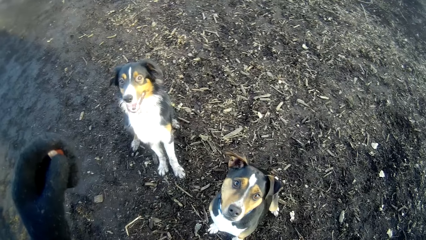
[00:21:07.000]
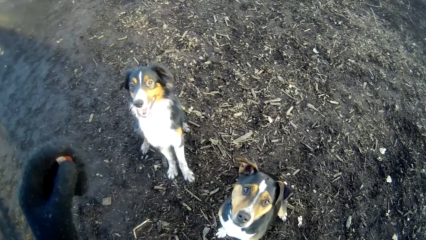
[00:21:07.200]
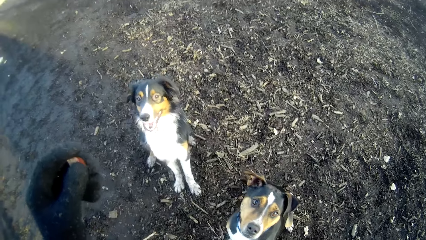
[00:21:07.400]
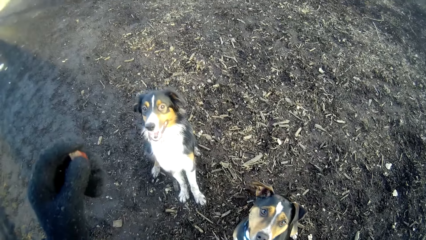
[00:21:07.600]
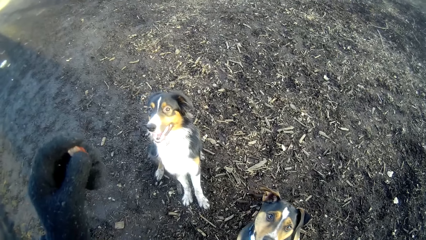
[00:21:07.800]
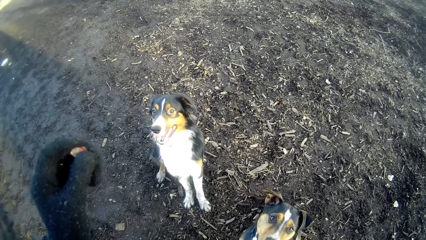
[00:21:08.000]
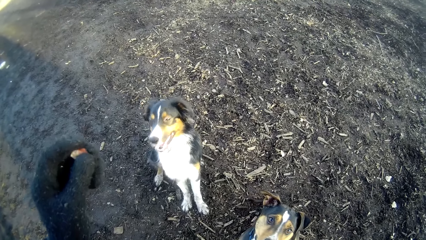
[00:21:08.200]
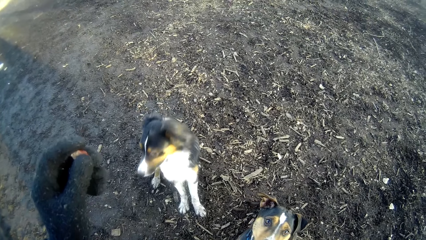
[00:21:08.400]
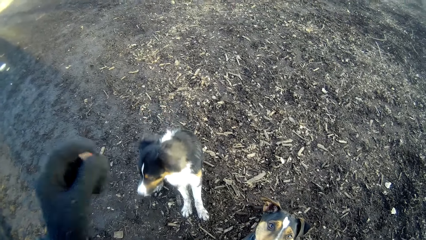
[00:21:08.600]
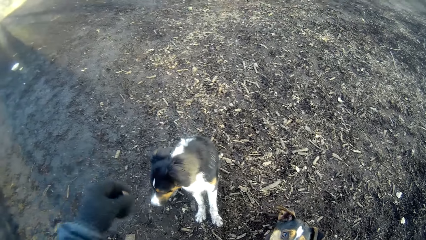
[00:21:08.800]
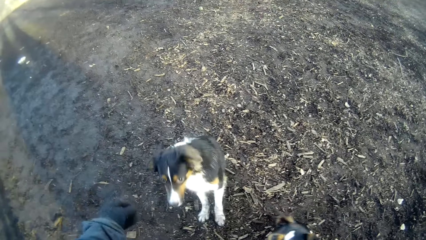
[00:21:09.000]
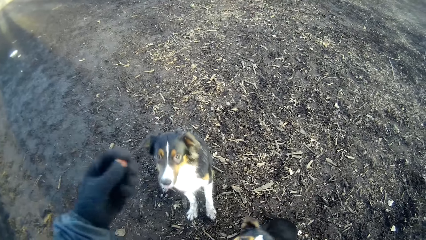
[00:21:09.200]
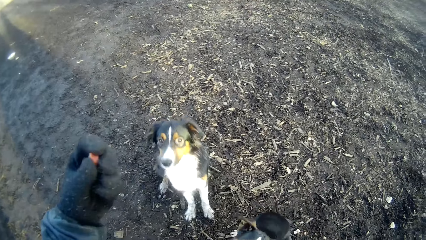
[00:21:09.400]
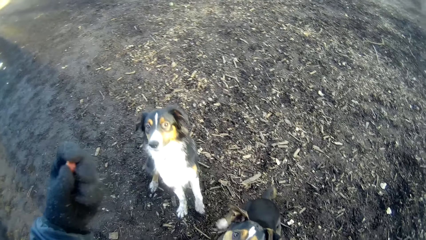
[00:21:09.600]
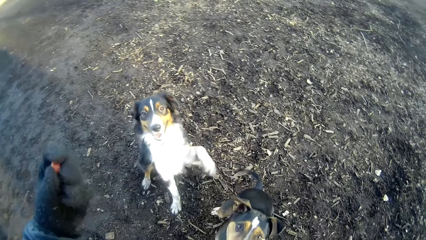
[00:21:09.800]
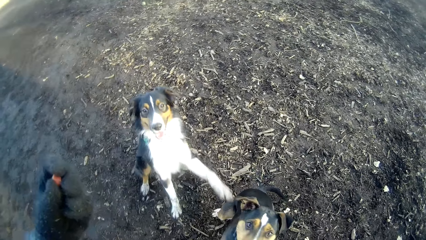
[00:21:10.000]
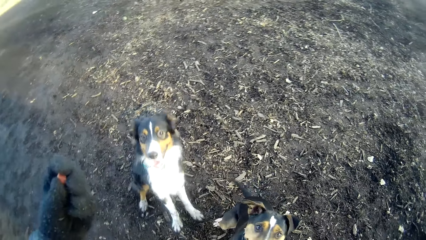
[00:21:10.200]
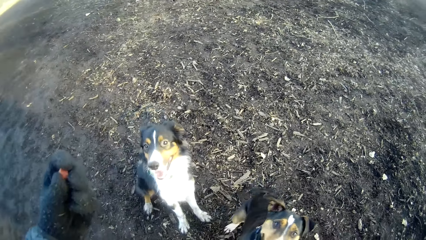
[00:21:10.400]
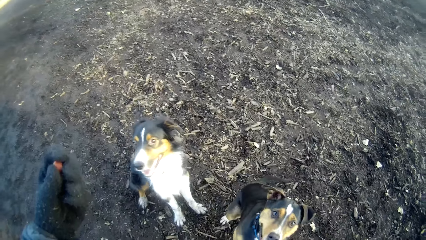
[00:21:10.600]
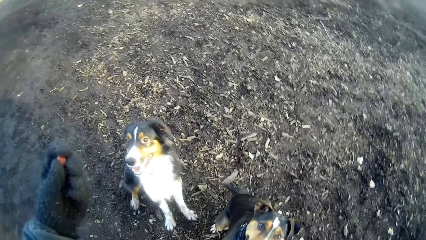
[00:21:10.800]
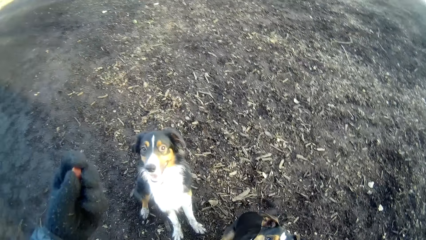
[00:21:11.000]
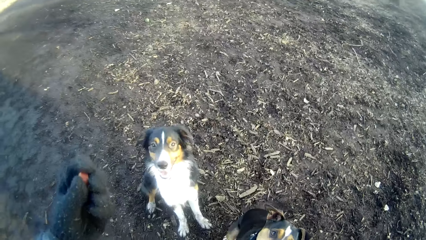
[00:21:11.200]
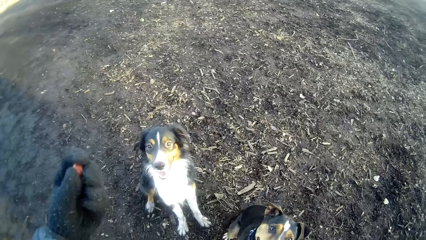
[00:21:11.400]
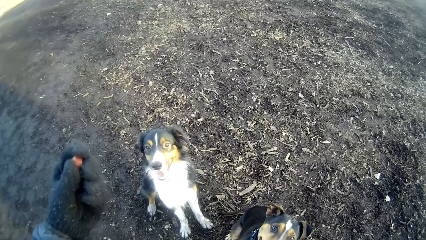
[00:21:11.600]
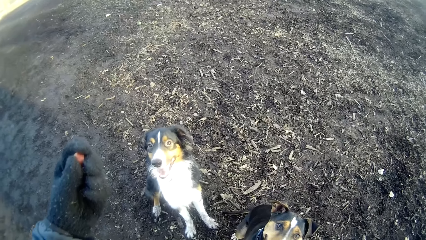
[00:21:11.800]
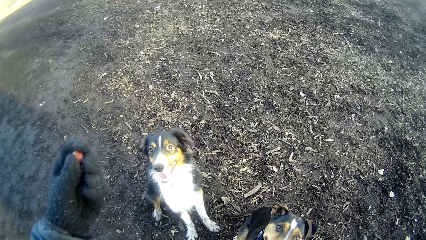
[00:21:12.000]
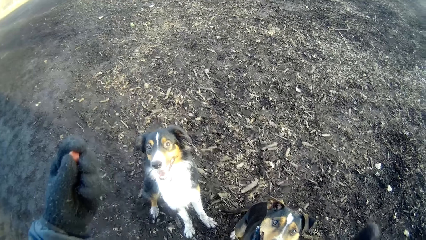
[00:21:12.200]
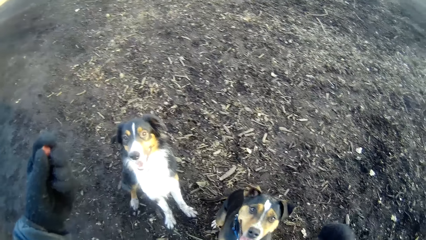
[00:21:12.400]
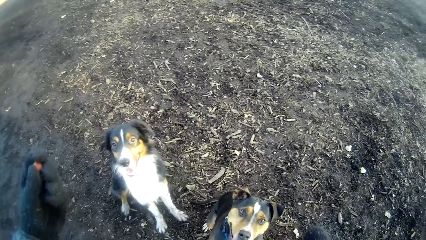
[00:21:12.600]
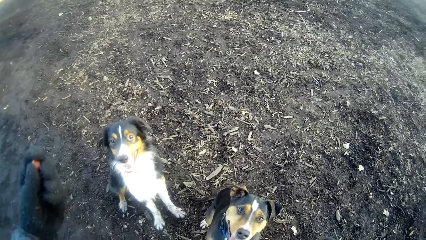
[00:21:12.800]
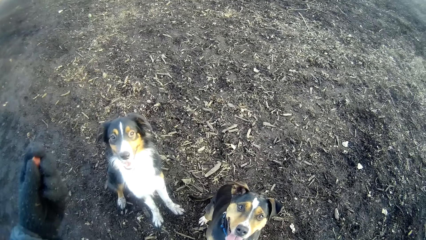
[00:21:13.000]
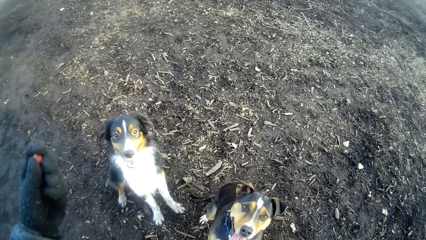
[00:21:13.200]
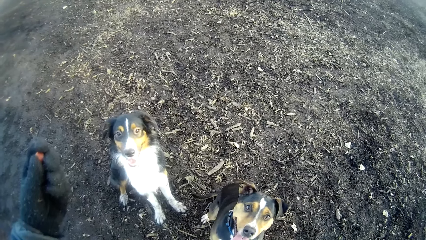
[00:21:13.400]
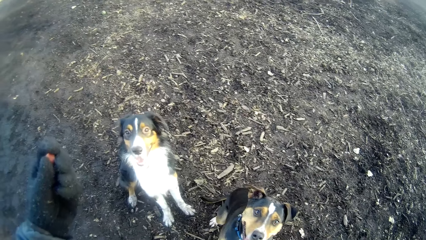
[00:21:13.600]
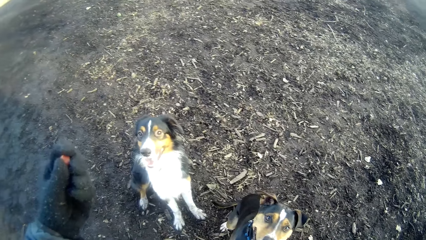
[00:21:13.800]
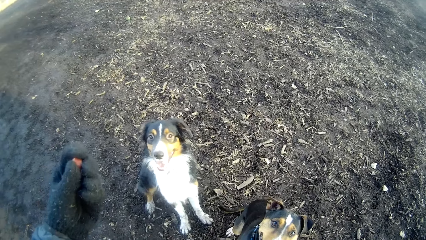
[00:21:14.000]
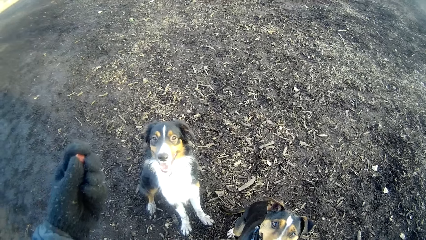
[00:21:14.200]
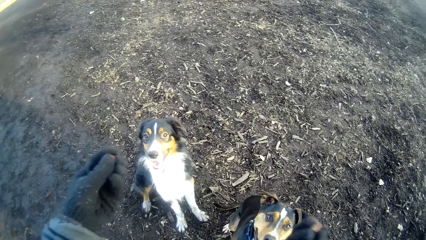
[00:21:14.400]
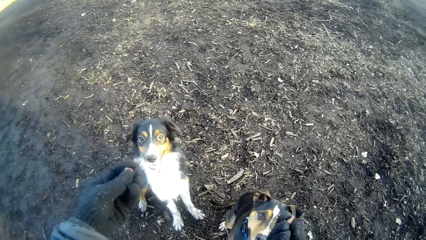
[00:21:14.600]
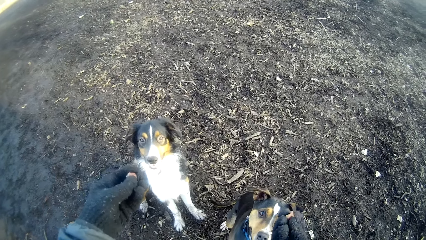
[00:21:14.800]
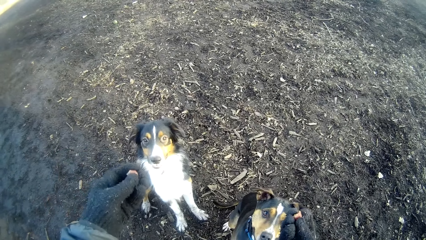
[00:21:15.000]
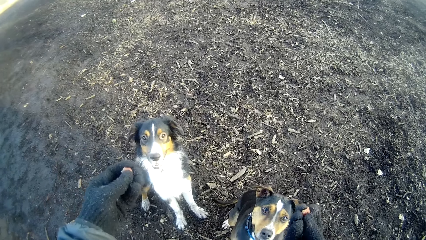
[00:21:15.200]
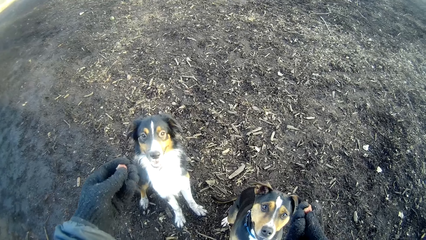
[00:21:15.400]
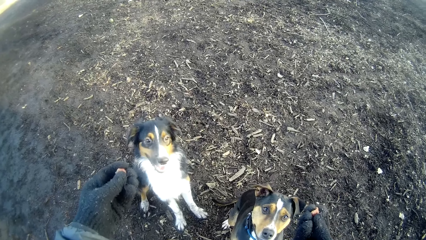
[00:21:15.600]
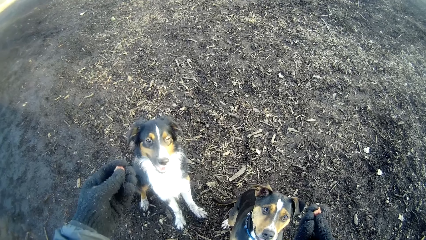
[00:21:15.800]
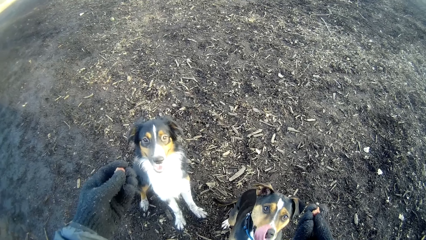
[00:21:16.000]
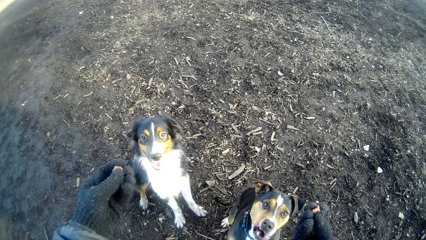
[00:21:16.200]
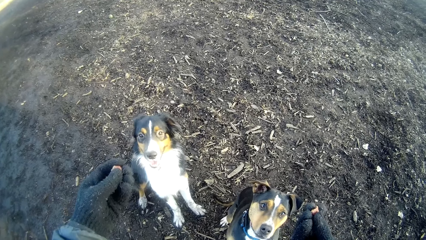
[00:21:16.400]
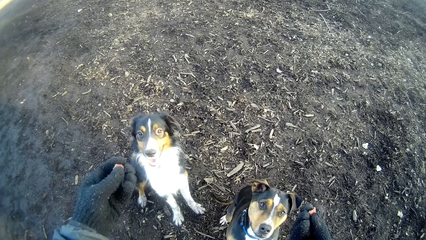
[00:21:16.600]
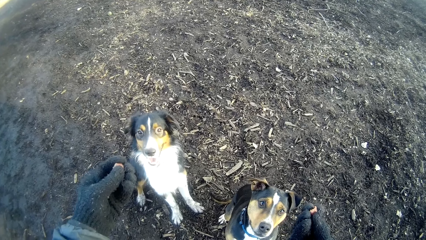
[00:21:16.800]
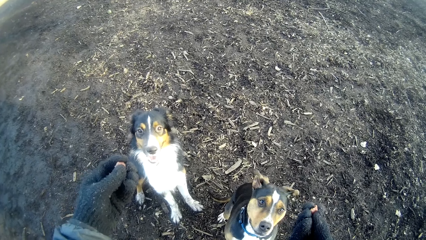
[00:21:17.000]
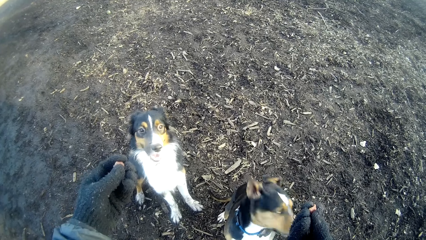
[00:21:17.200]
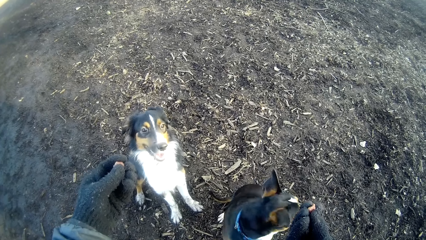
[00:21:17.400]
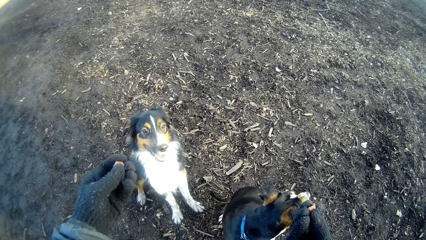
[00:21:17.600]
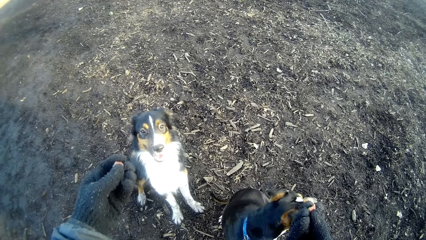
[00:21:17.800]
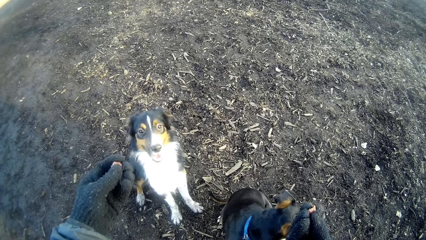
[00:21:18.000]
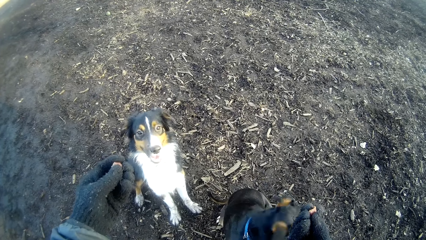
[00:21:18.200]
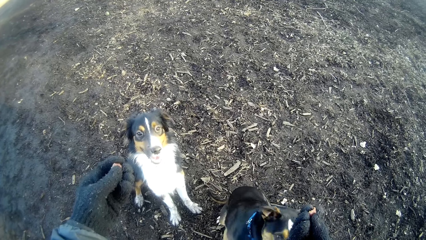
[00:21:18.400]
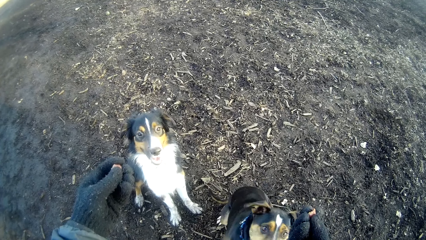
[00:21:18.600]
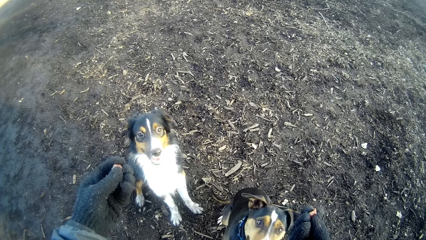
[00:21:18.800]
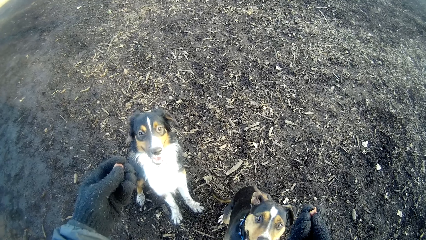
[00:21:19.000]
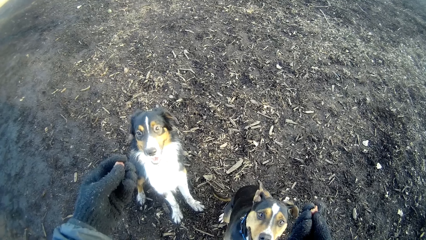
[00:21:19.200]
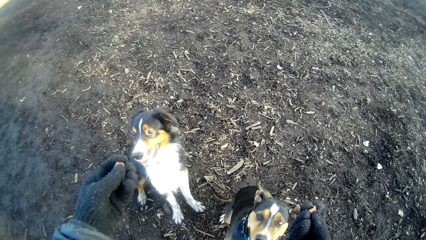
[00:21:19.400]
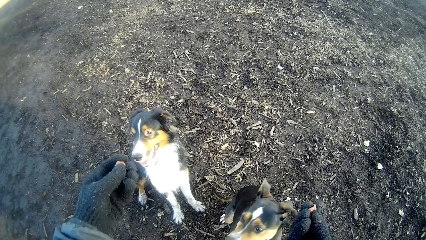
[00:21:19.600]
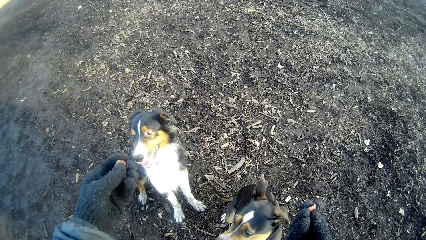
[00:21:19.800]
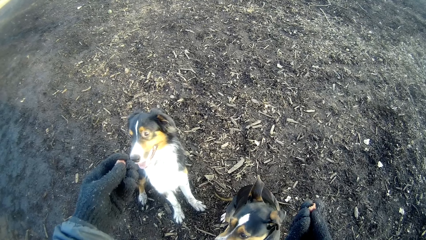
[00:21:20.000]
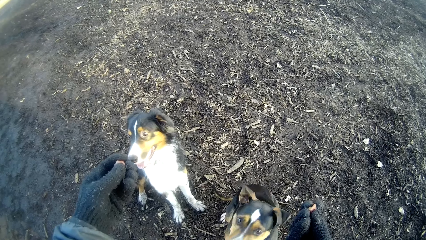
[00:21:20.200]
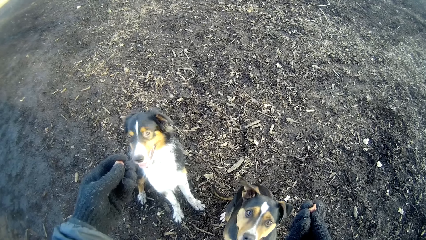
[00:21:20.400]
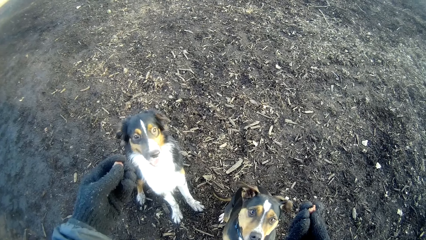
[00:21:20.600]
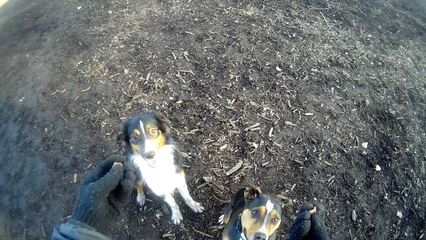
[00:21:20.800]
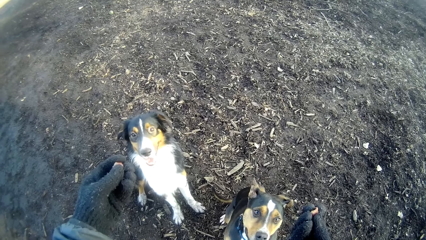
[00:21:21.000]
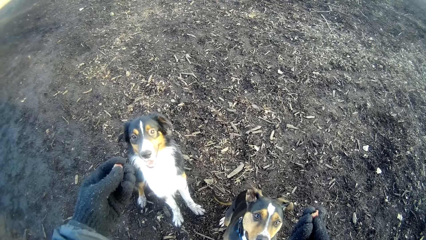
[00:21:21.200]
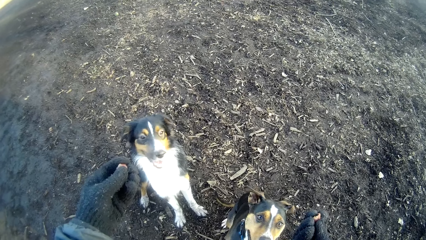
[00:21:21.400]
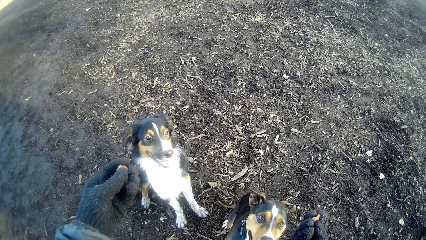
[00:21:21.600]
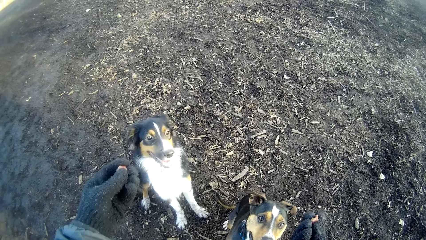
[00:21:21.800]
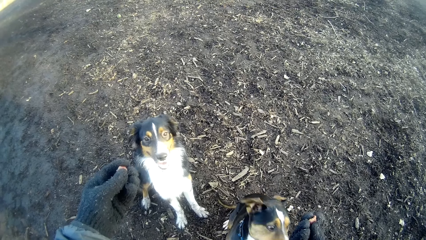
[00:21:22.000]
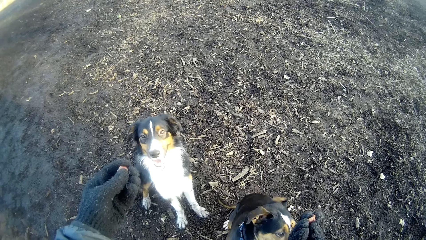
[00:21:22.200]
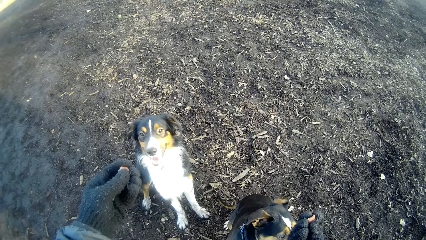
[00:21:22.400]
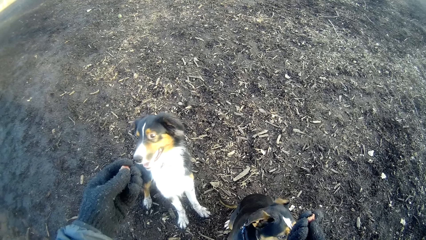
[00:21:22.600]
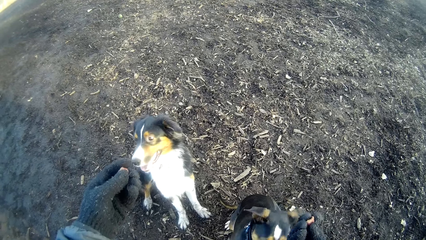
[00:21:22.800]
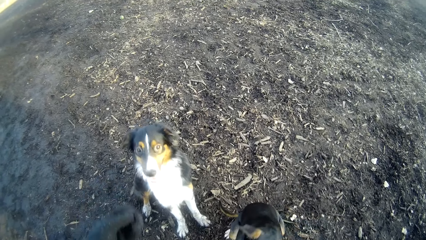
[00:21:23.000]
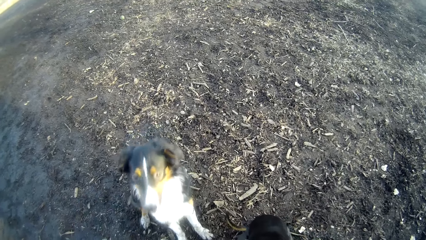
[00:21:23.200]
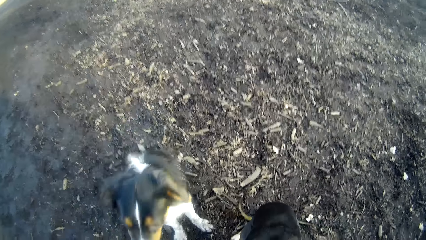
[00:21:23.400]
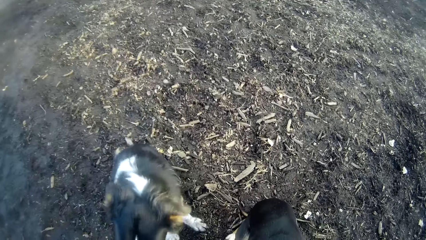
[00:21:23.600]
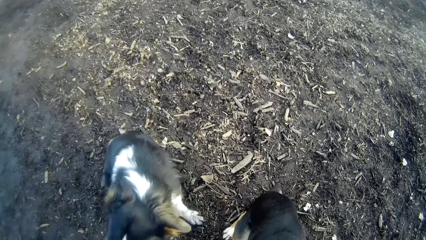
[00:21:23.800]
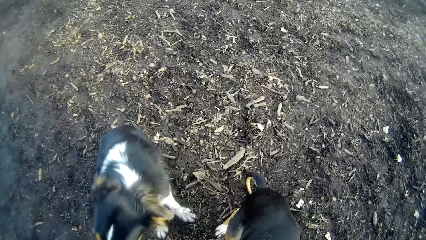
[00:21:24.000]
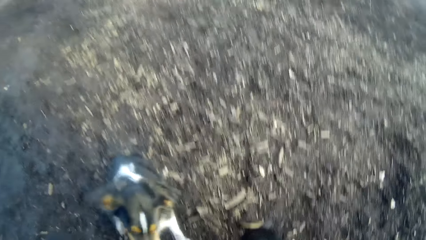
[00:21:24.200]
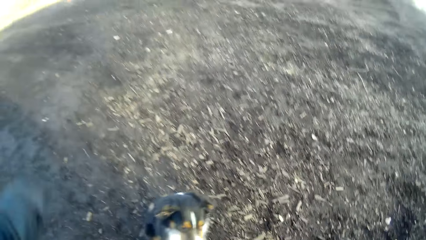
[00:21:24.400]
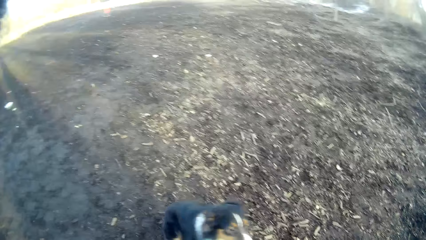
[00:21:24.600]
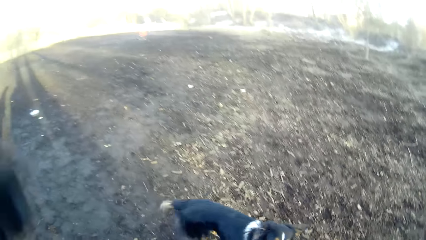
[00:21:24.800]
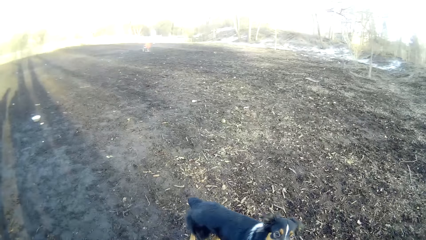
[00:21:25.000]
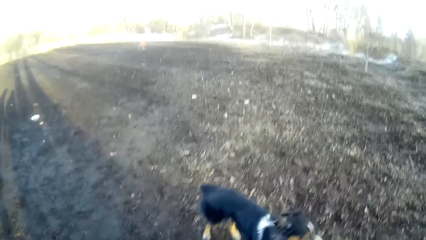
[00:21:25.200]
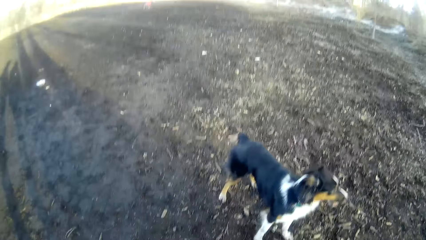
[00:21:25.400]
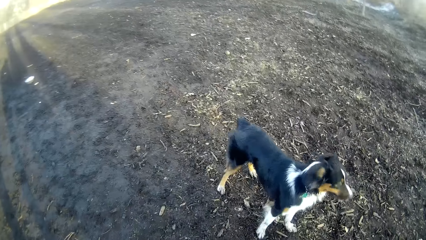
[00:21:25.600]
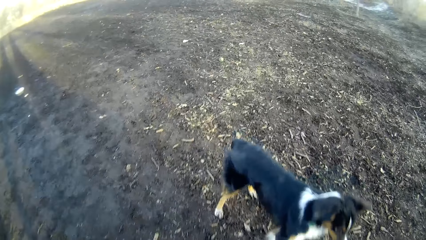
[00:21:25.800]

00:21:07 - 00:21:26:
The camera wearer walks around and feeds the dog the grain of dog food.
